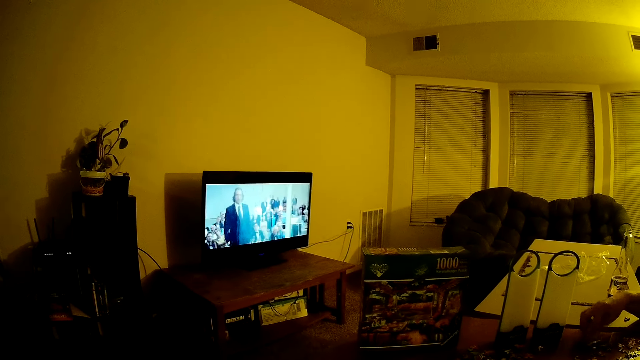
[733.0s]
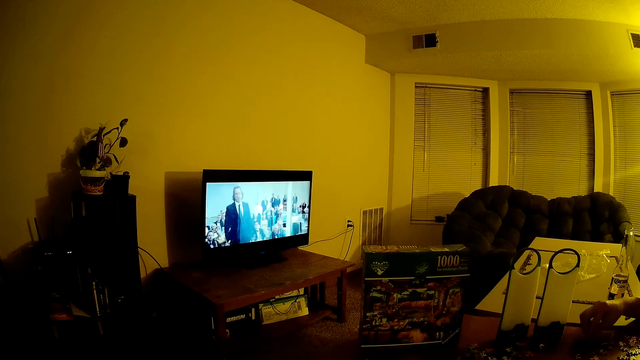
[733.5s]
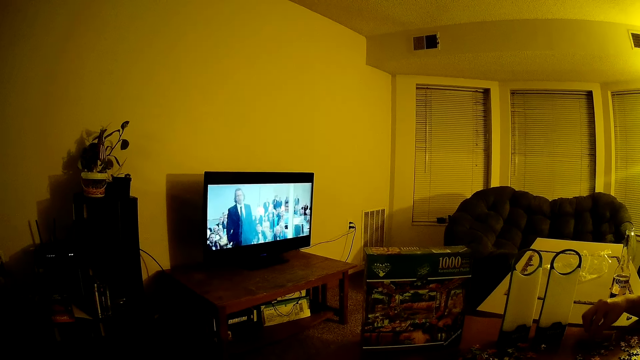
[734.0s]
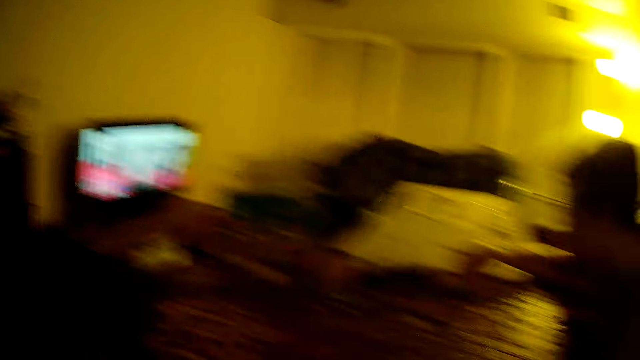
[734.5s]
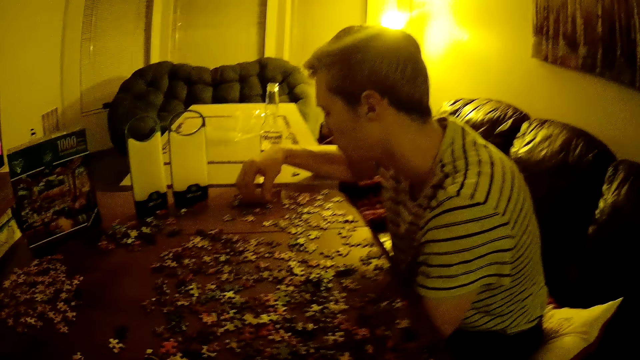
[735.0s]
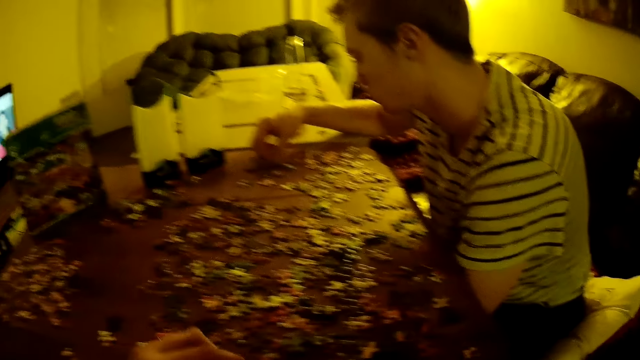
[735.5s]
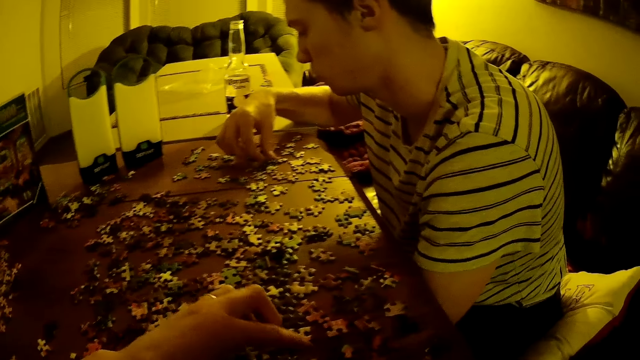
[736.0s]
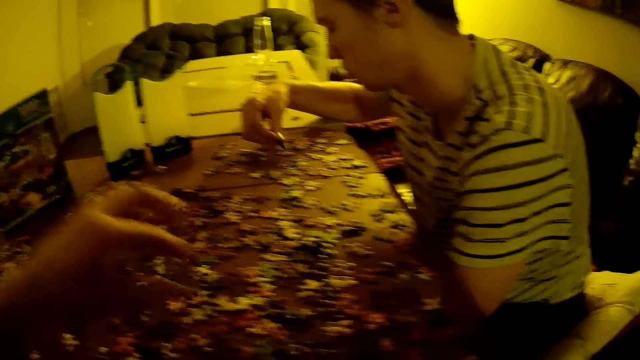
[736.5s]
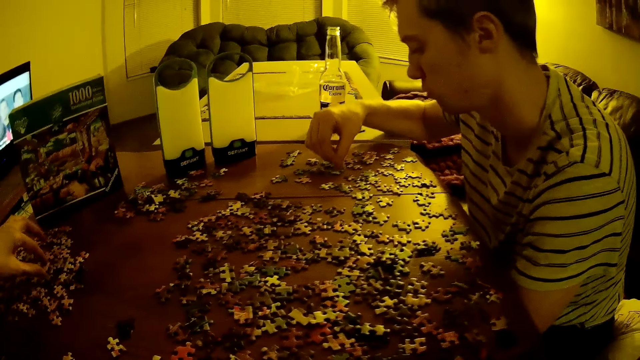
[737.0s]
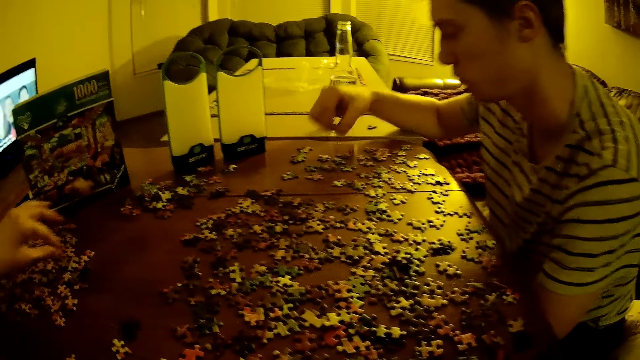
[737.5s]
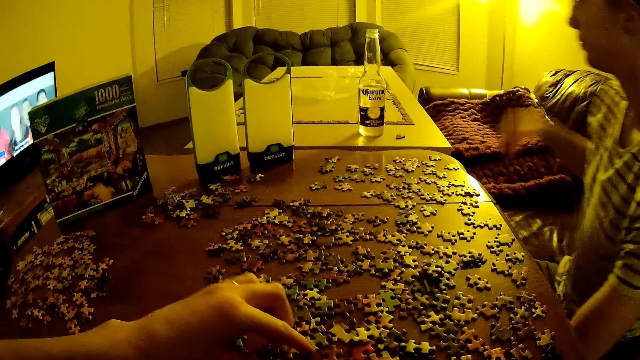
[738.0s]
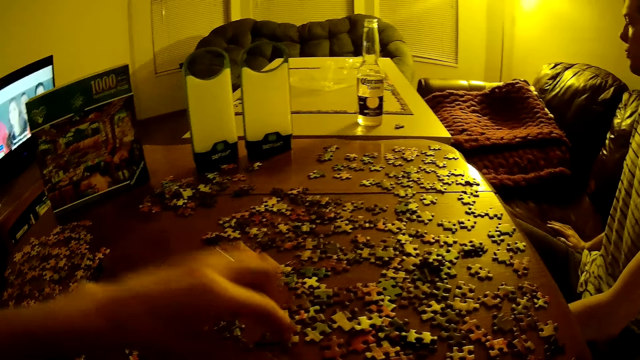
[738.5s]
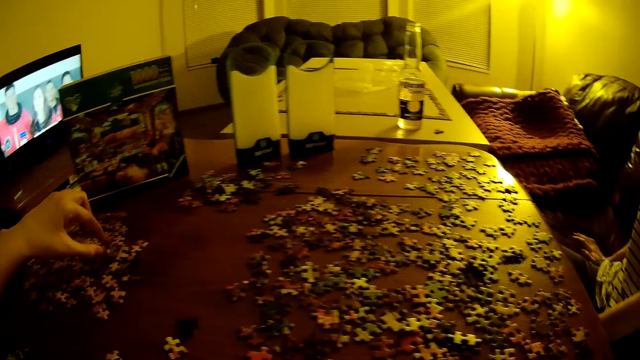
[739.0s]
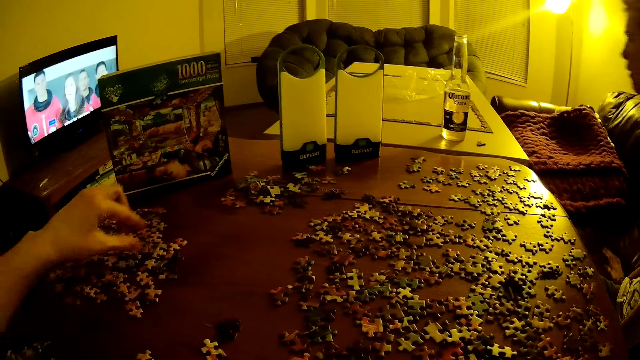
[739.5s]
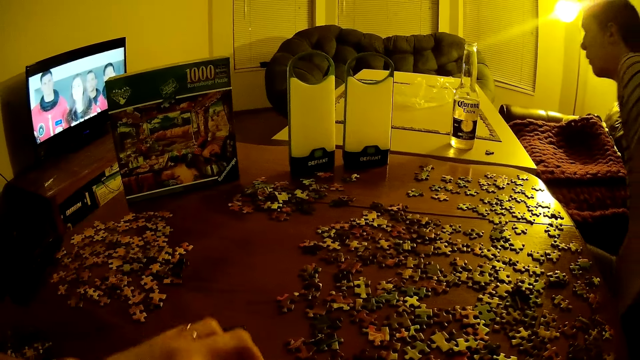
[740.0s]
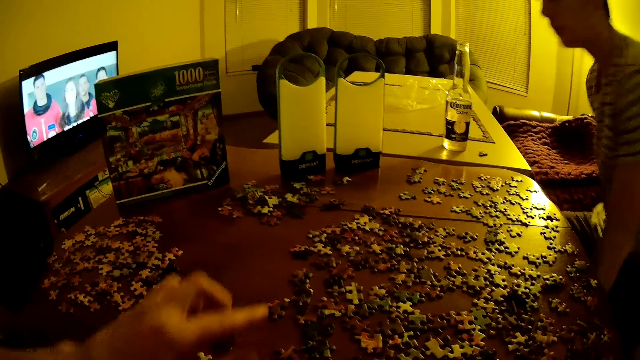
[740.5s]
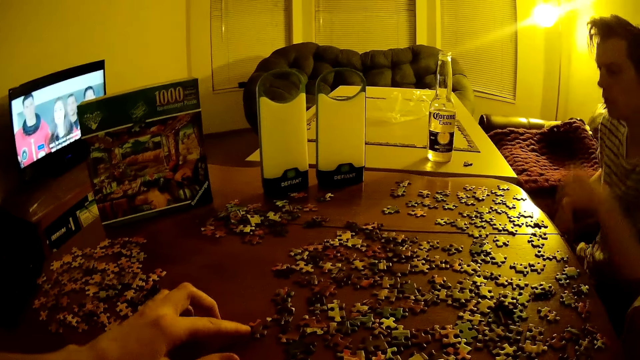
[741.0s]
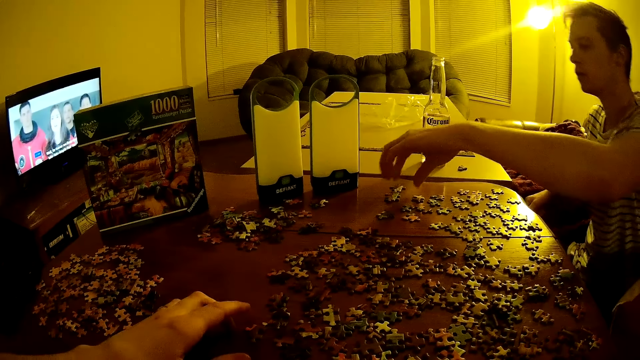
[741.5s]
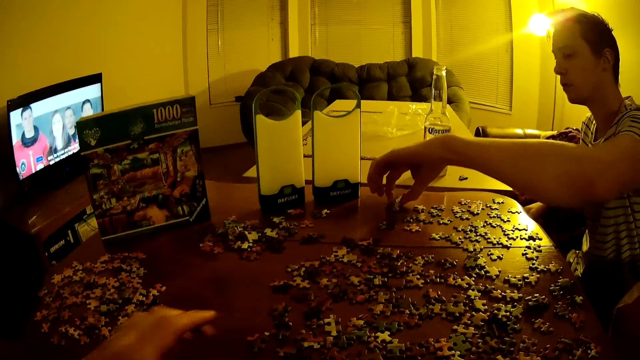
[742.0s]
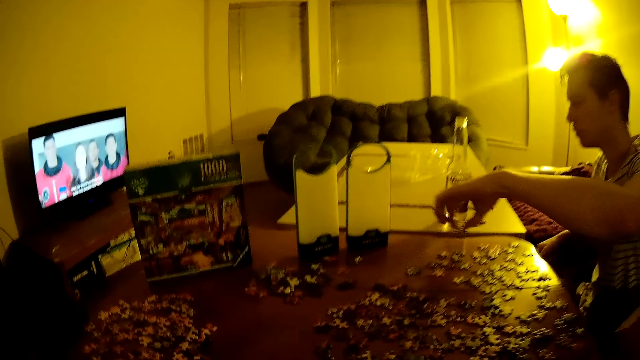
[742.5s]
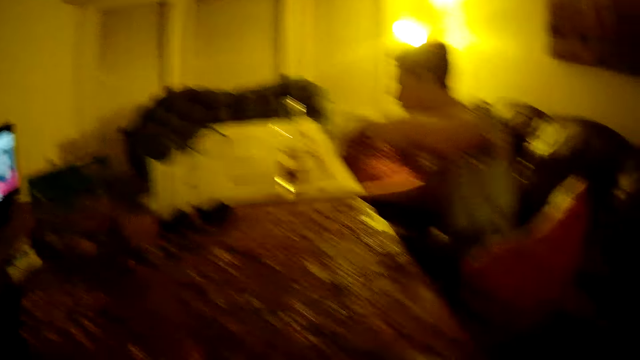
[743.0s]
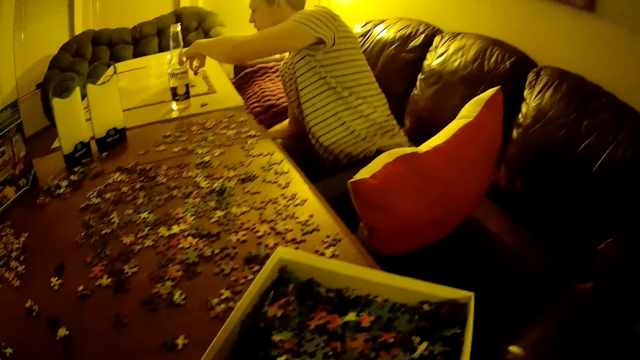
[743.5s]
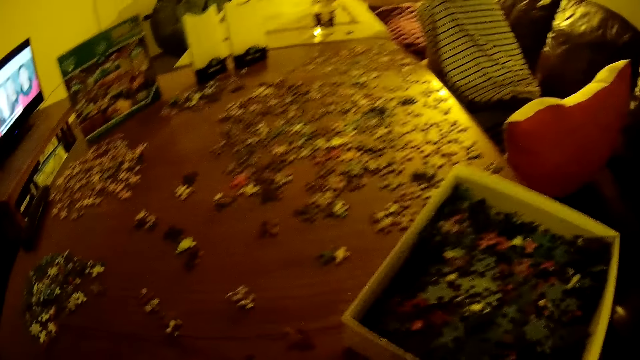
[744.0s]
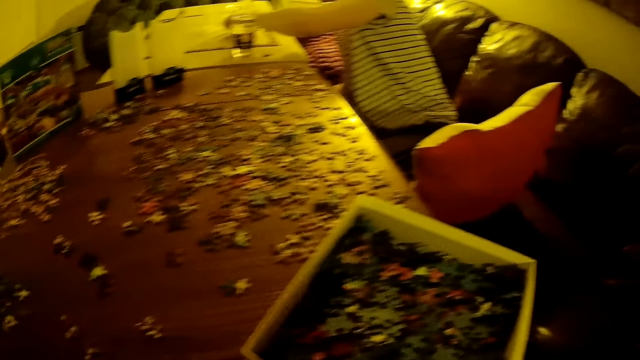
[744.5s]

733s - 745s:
The camera wearer moves puzzles on the table. A man takes the puzzle.

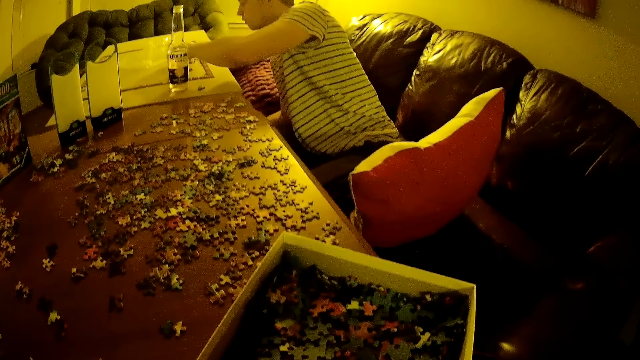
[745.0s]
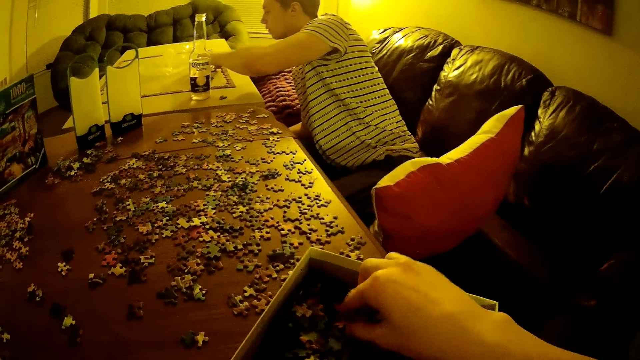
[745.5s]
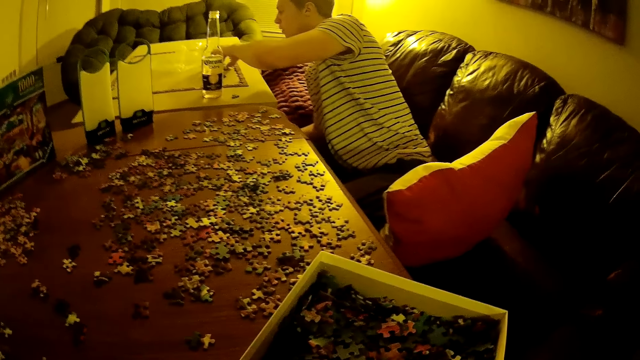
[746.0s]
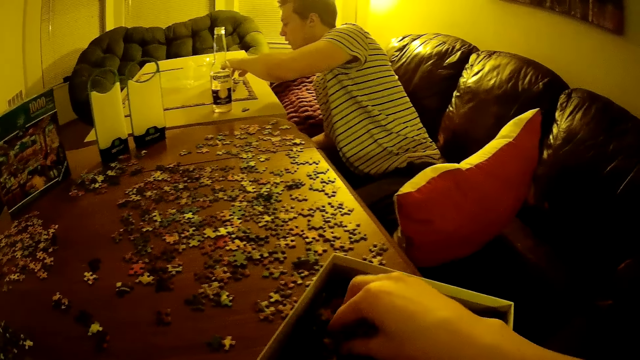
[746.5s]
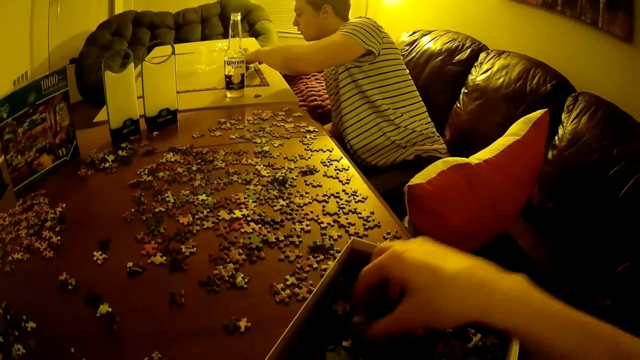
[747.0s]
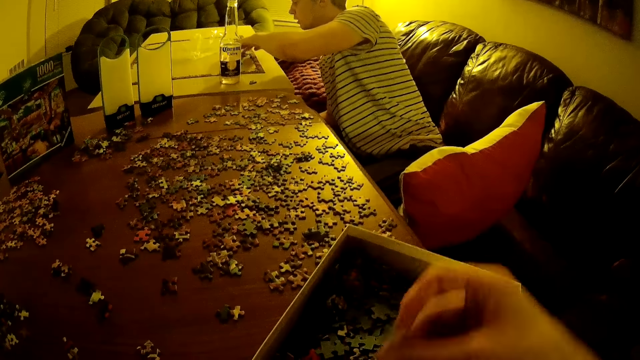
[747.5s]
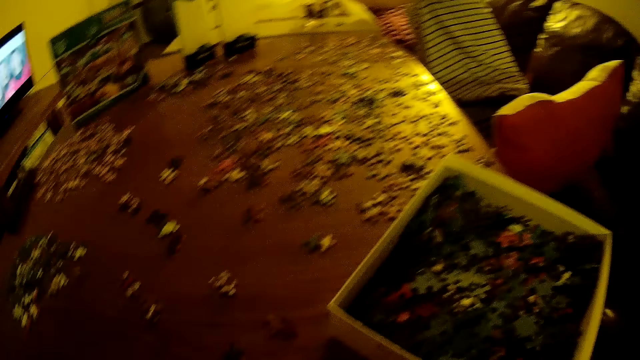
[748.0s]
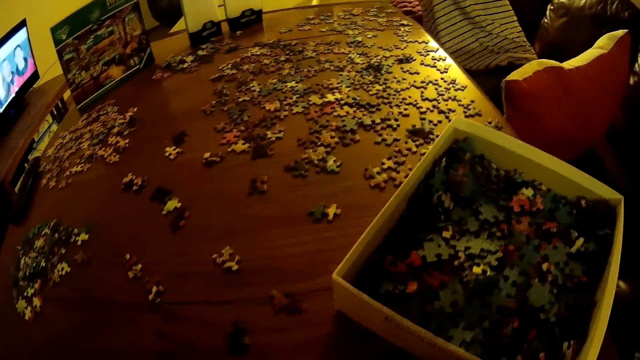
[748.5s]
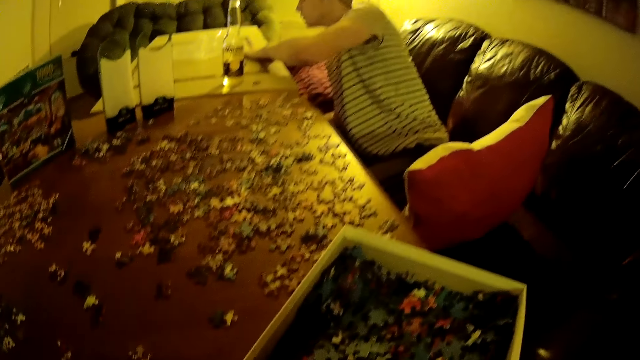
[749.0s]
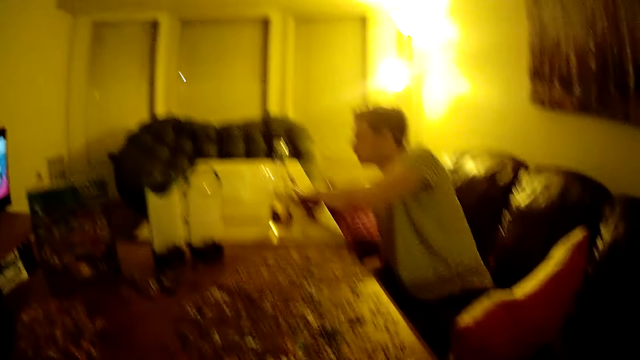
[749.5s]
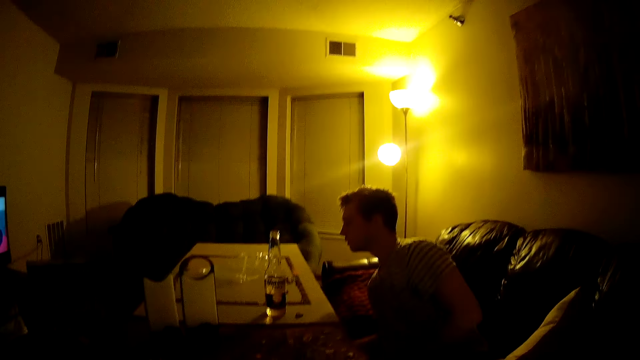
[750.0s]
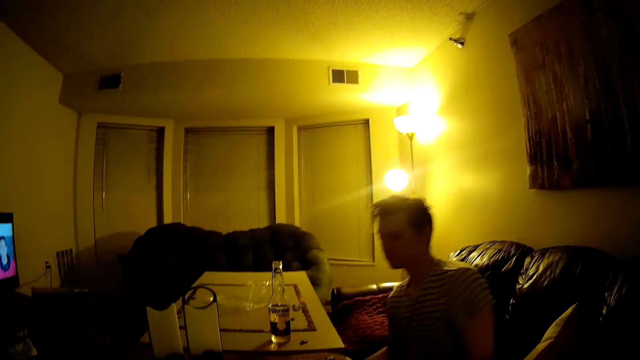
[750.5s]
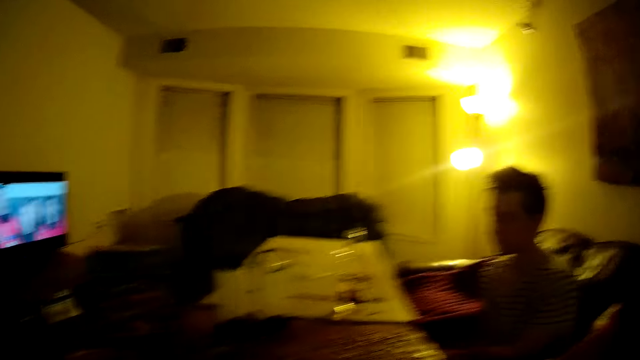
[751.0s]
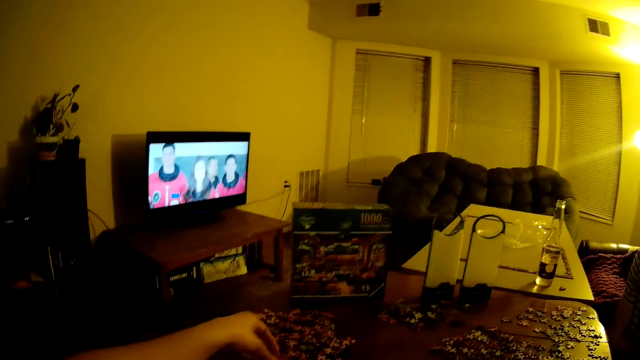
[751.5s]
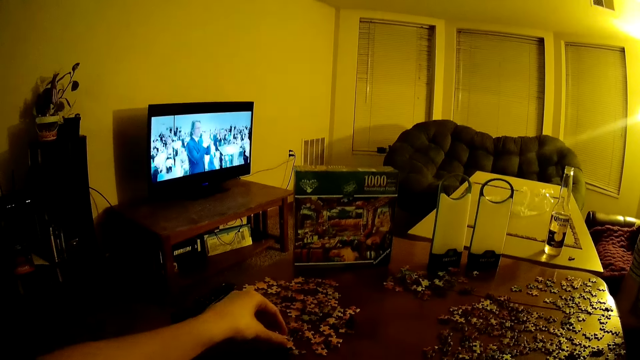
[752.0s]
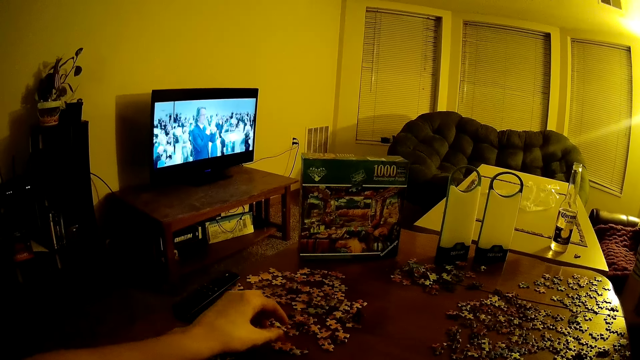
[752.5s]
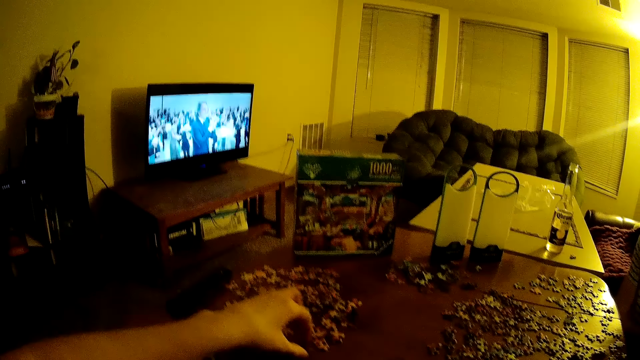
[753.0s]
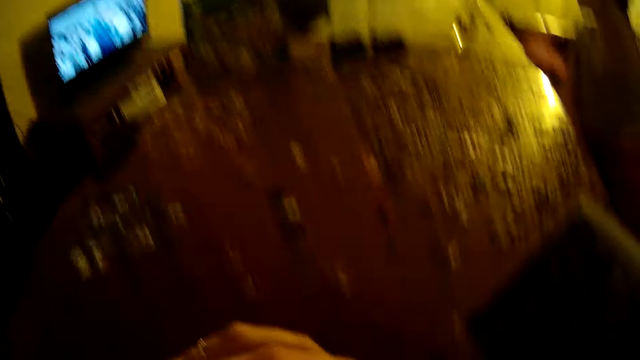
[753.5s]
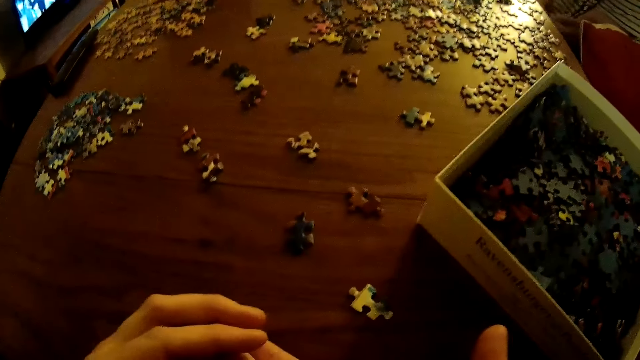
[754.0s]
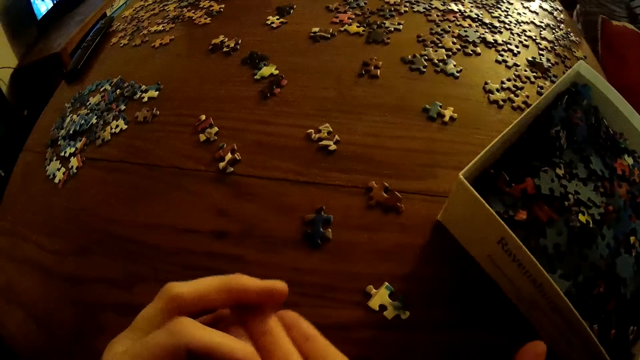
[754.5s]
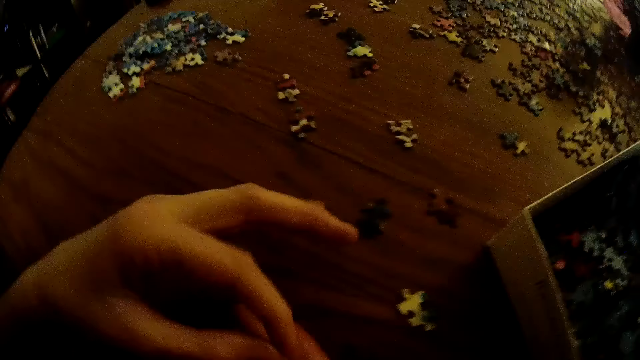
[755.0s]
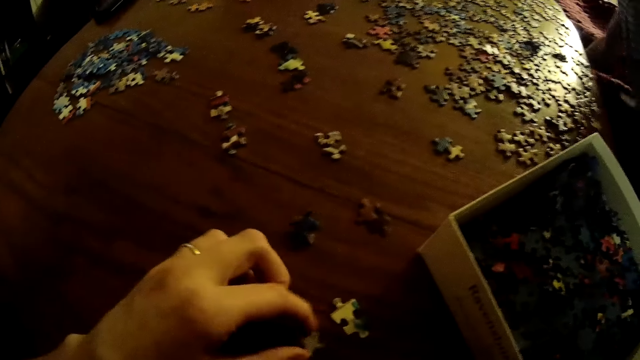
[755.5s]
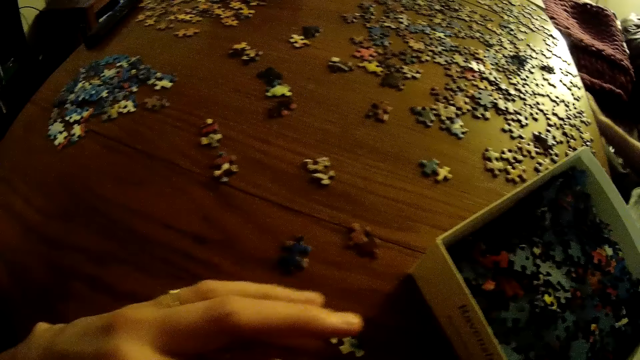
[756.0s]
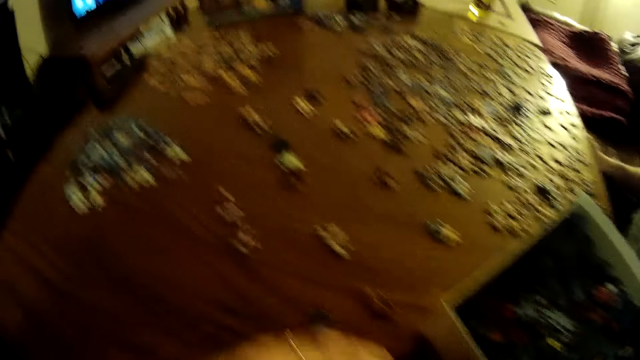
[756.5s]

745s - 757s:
The camera wearer takes the puzzles from the box. They move puzzles on the table.
